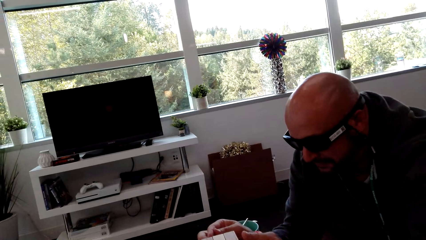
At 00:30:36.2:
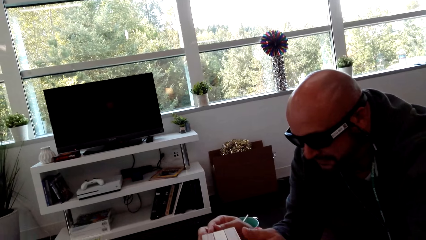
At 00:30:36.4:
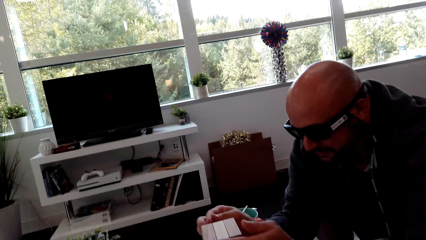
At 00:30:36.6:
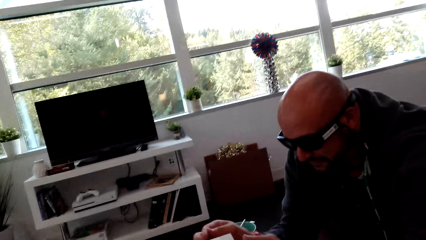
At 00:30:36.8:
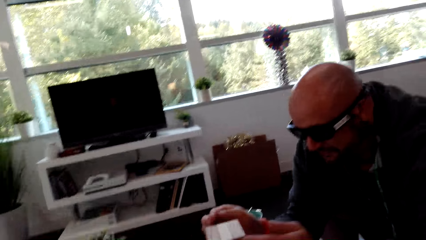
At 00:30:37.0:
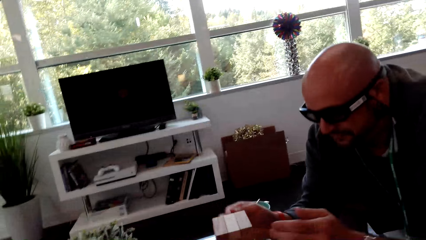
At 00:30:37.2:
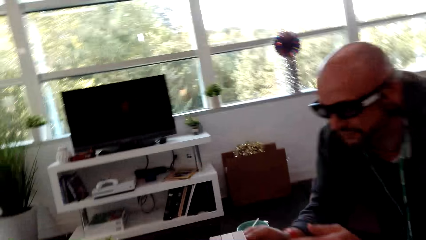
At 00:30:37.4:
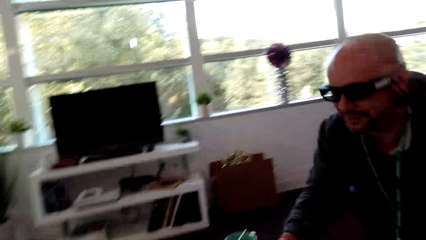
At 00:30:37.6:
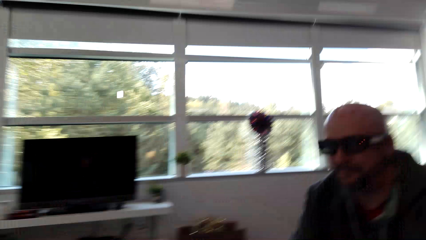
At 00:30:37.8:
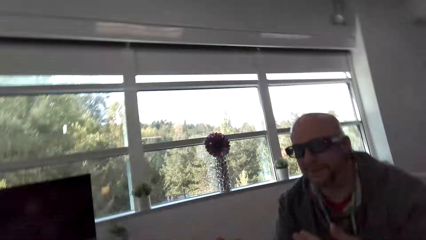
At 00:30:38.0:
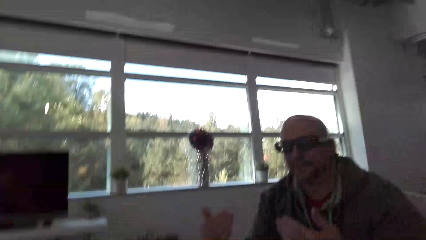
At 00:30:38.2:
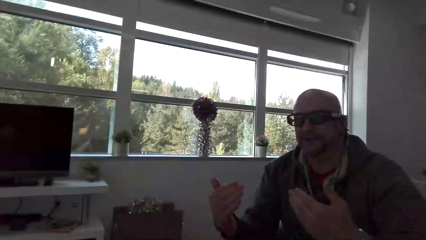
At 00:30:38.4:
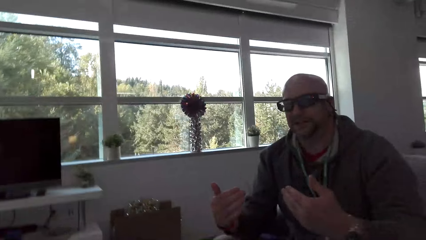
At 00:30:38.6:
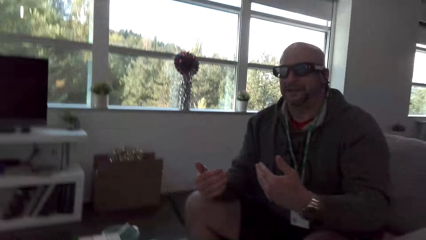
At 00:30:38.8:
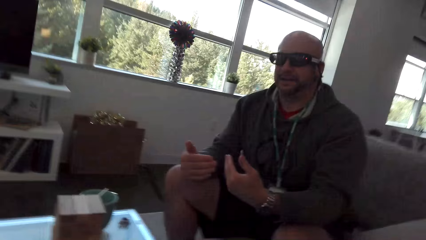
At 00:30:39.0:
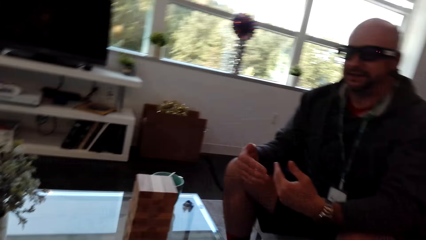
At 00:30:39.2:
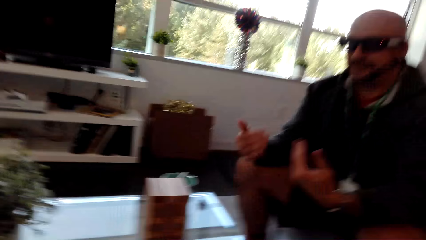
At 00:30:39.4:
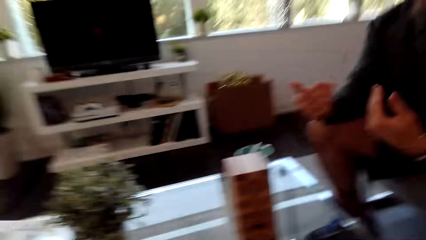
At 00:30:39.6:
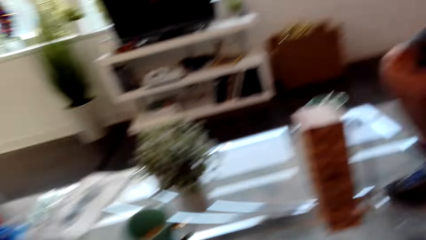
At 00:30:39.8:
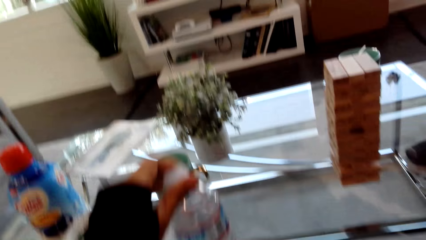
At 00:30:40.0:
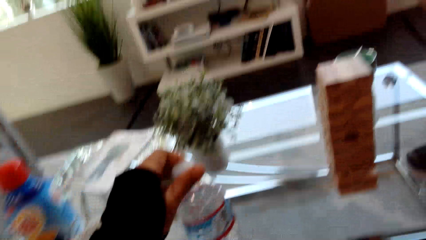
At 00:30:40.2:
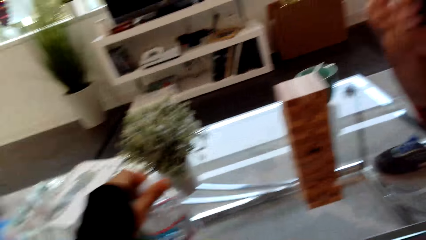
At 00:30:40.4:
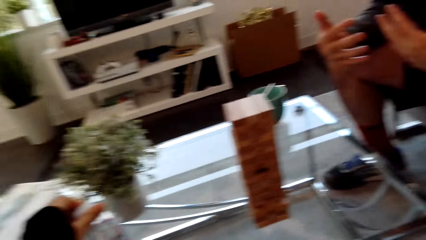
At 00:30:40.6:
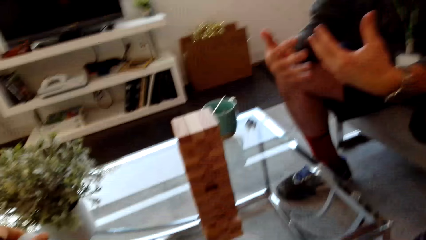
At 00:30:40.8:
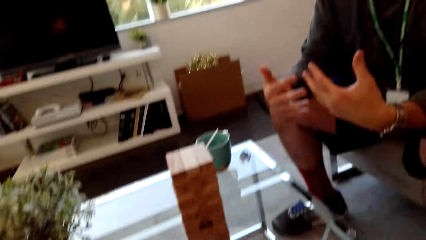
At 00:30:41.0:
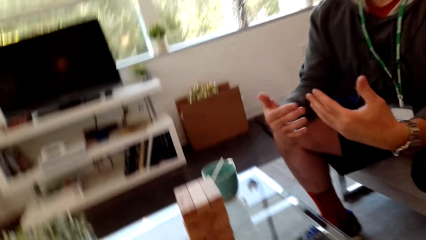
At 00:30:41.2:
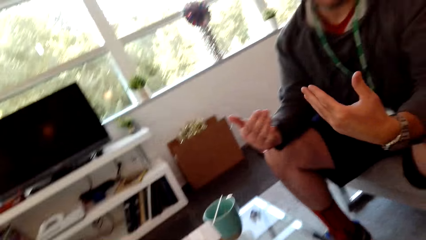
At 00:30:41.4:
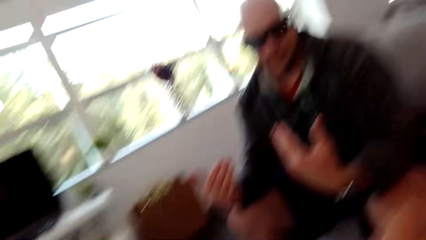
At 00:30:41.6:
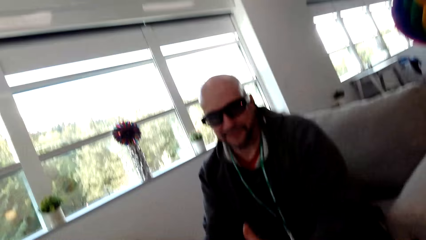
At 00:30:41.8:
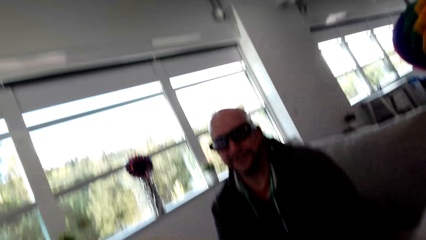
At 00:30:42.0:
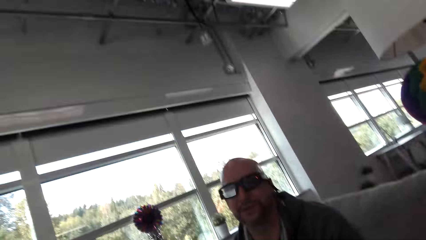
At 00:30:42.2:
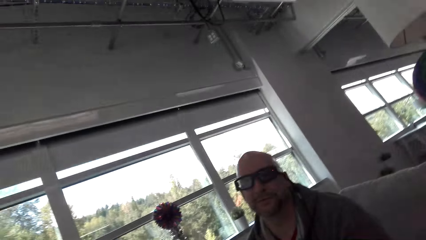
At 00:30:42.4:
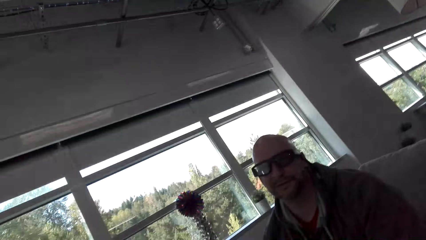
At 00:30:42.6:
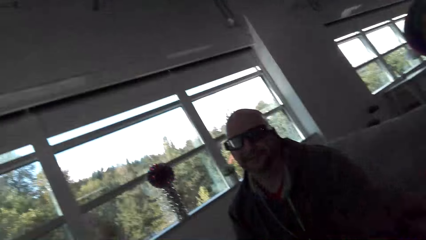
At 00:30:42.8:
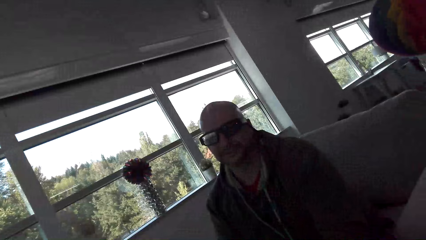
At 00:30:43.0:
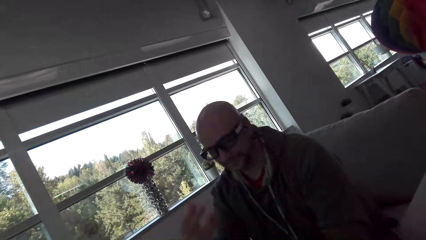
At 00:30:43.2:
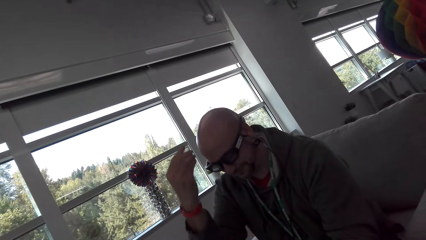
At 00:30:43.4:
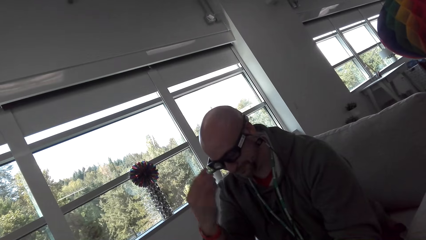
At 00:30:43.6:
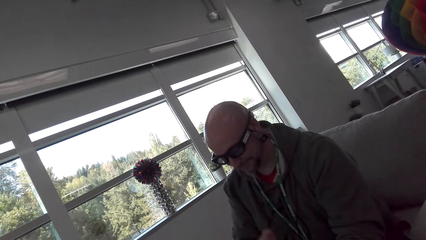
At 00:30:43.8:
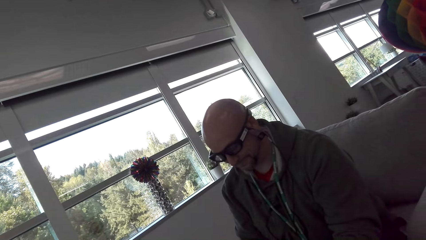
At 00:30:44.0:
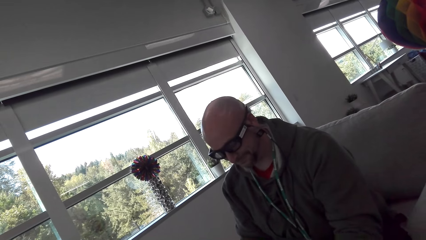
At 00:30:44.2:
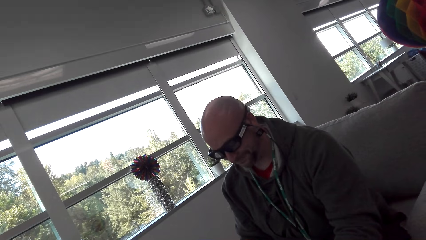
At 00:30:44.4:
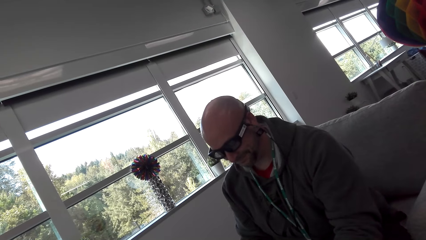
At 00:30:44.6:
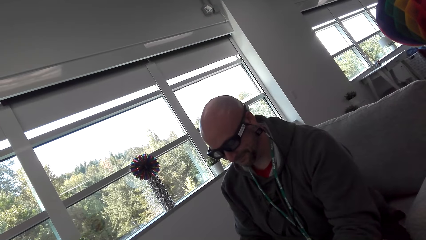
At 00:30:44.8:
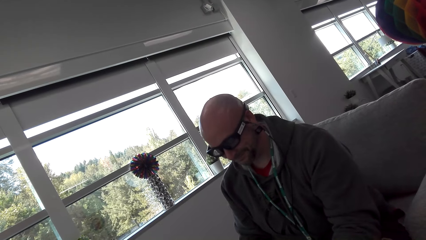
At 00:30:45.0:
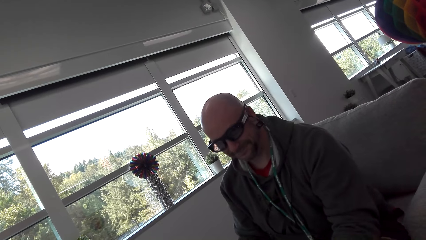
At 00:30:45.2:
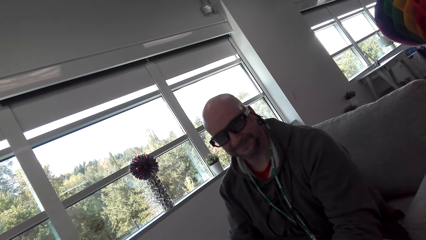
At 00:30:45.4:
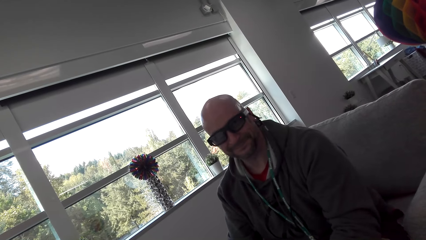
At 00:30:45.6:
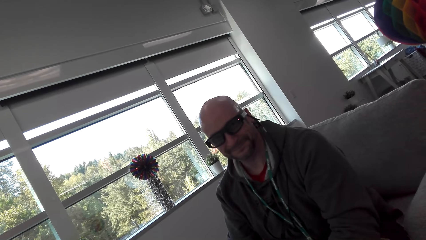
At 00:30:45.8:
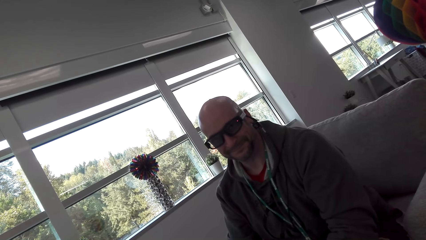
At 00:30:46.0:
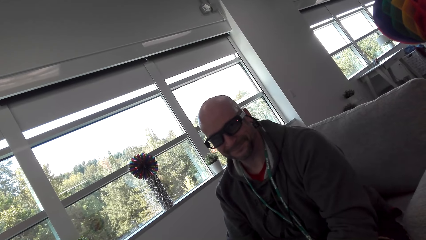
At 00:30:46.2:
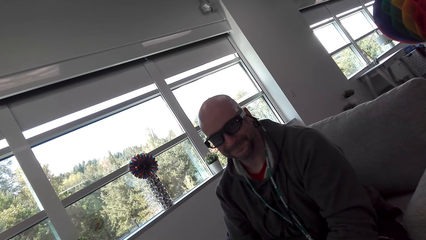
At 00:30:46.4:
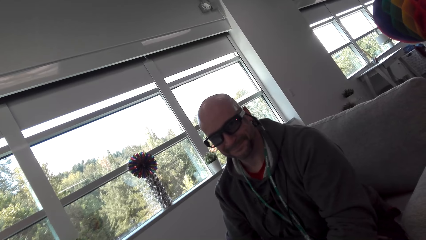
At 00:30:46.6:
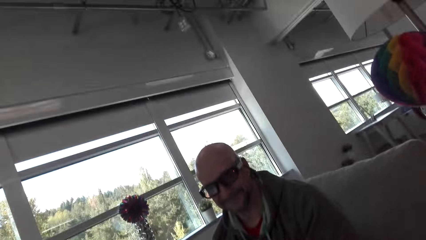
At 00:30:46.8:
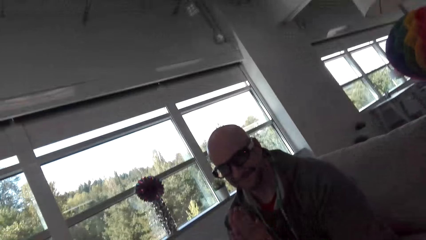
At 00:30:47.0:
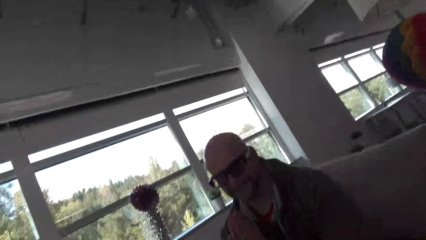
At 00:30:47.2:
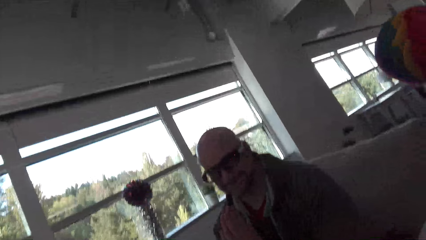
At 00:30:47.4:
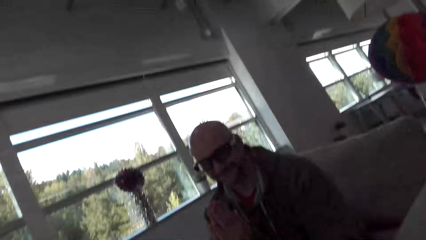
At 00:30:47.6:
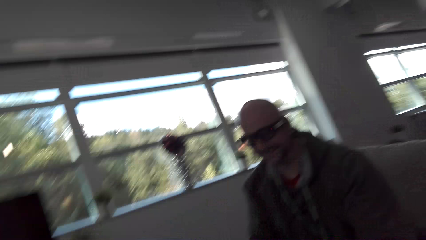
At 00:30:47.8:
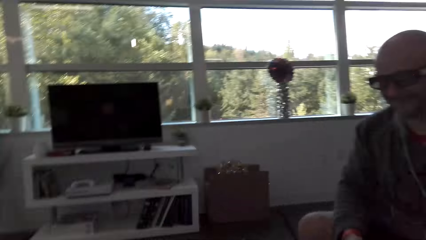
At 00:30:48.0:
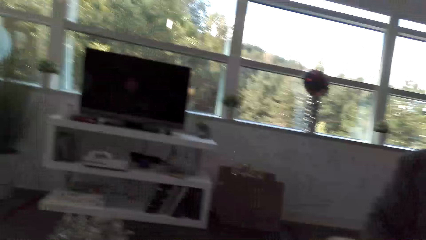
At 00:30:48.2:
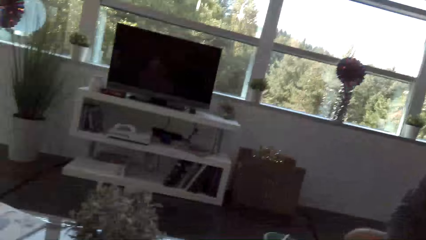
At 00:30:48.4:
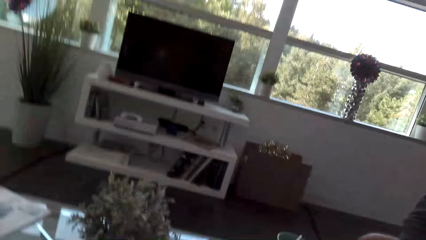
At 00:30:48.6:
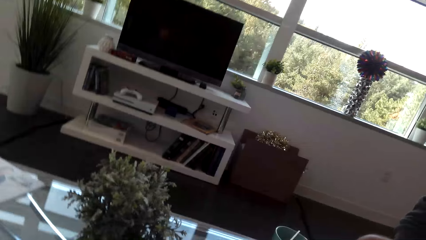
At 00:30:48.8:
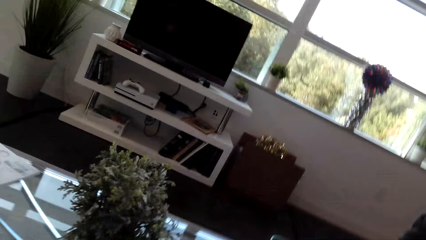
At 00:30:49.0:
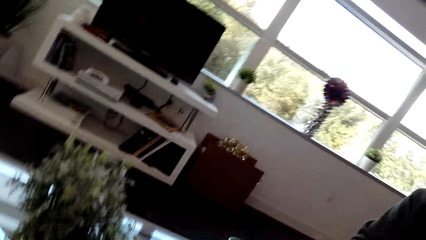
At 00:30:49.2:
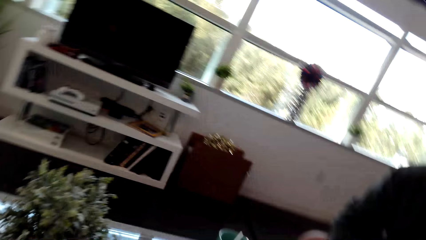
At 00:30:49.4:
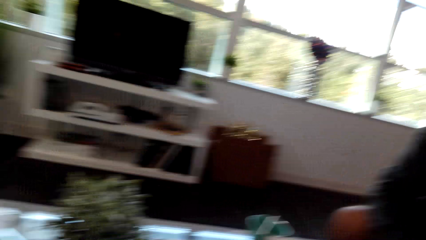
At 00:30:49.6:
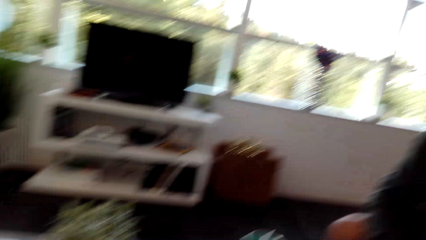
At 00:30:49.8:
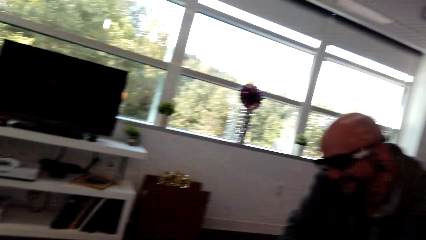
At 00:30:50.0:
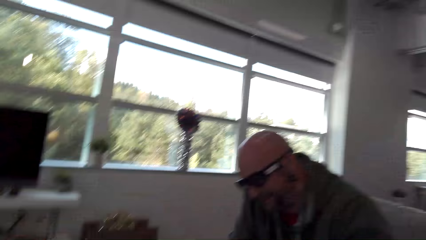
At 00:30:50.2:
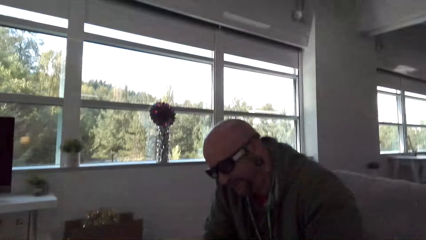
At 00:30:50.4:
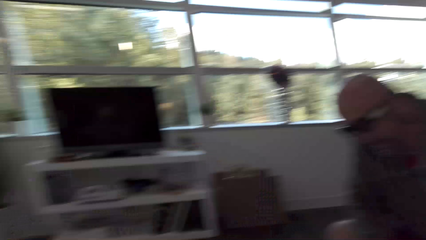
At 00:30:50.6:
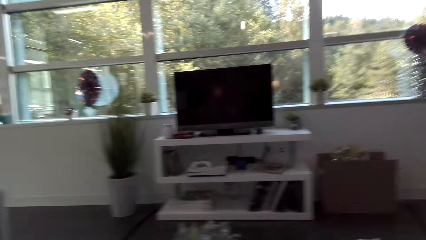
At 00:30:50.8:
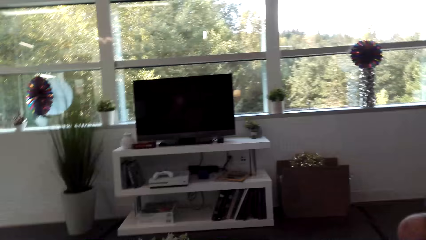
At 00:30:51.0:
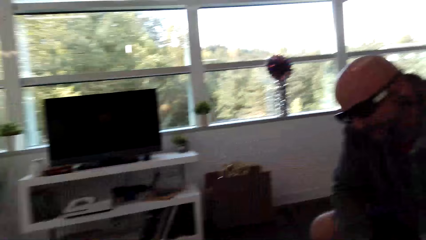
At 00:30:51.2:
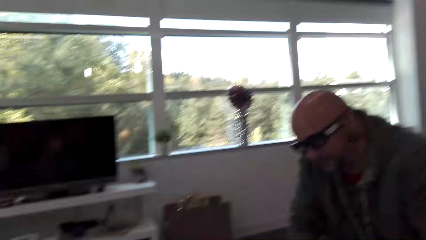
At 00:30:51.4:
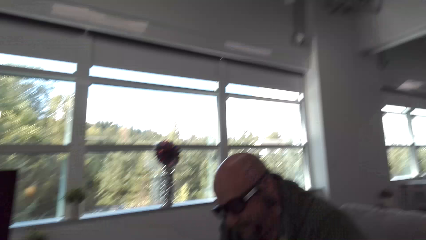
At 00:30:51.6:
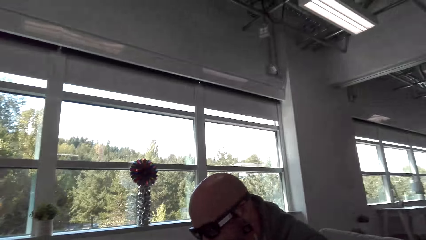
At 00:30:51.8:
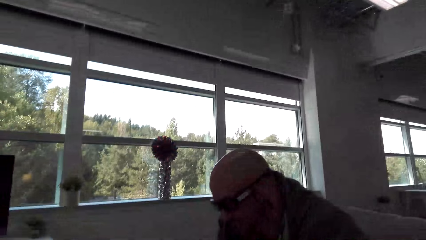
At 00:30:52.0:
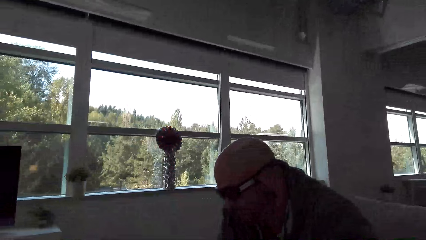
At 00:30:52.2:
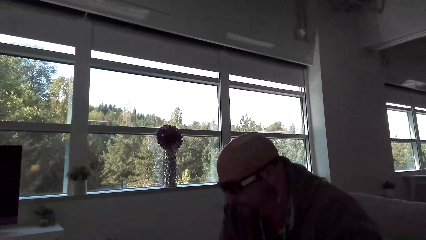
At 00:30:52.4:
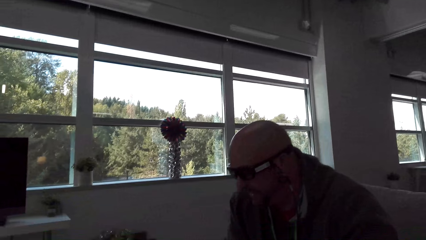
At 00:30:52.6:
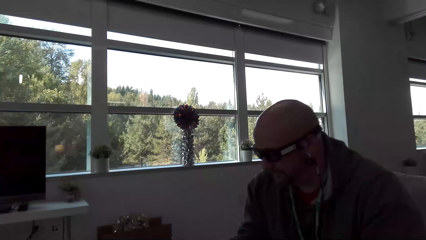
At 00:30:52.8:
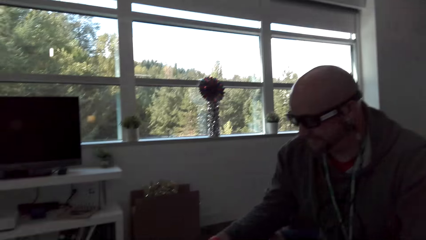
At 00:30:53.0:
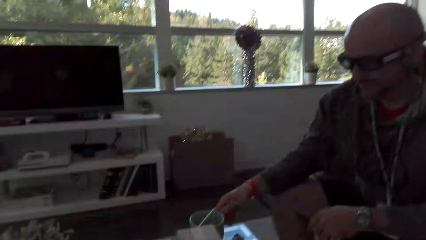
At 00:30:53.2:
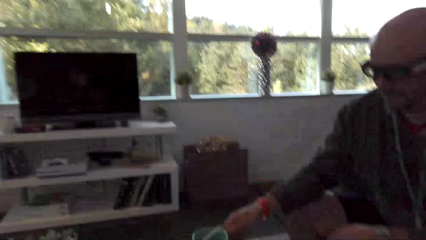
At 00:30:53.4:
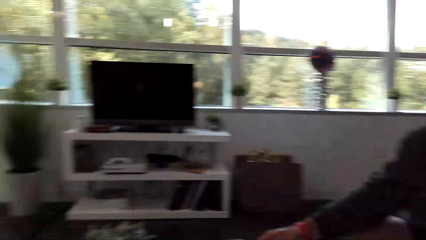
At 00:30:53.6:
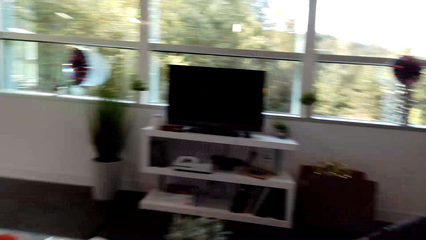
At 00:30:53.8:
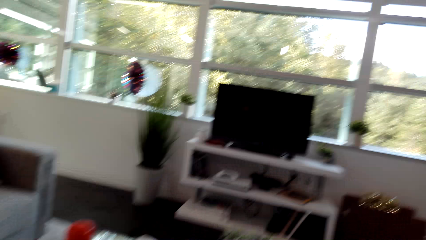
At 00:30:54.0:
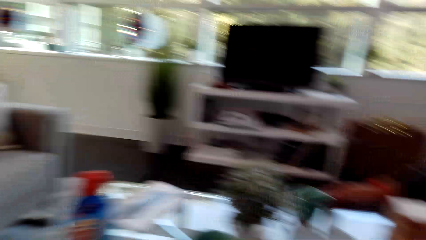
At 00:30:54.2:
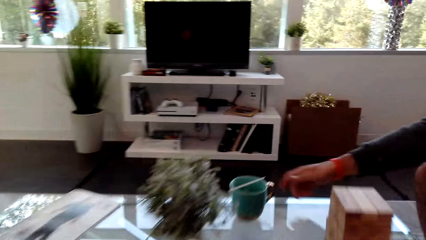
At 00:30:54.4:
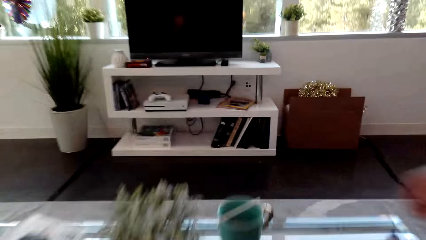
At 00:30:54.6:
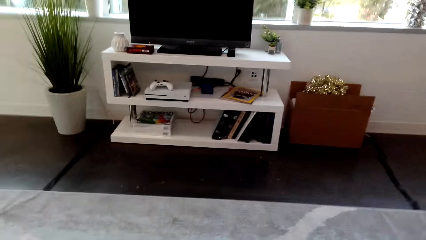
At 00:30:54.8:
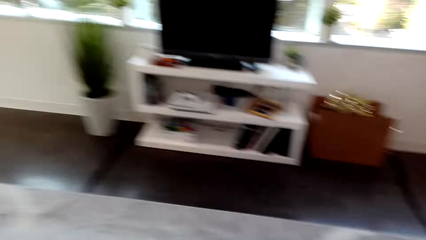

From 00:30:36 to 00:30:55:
A man lifts hands. The camera wearer looks at the table. The man talks. The camera wearer looks around.
